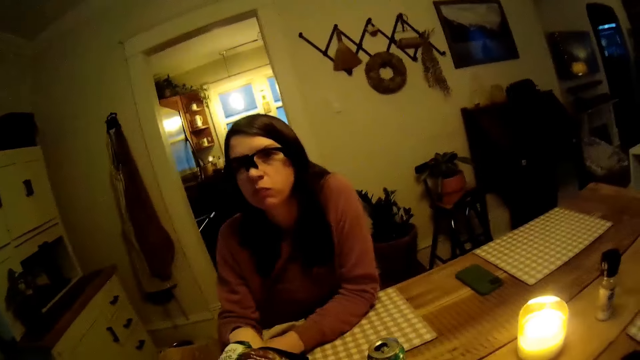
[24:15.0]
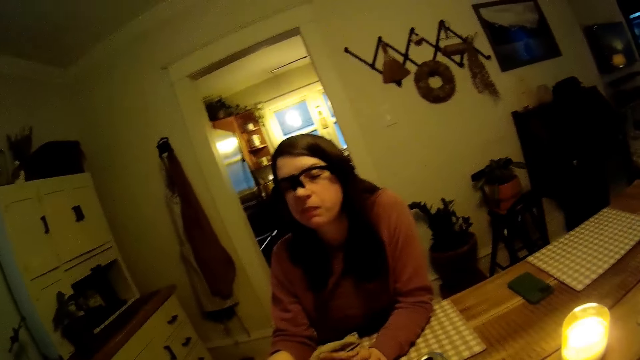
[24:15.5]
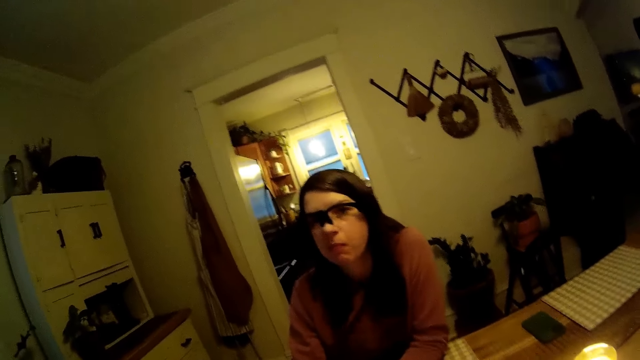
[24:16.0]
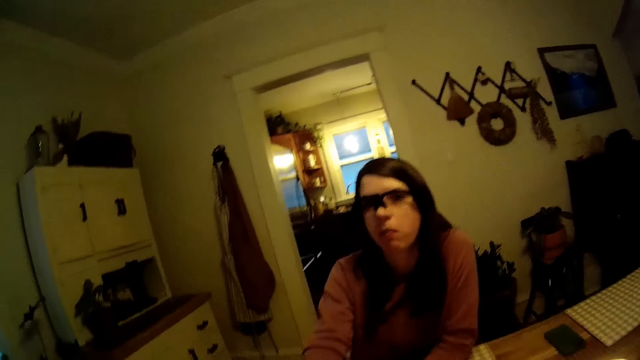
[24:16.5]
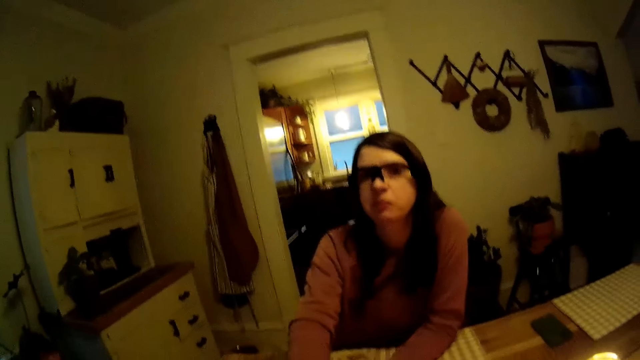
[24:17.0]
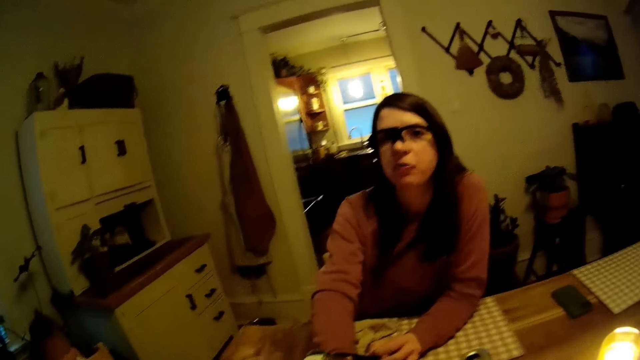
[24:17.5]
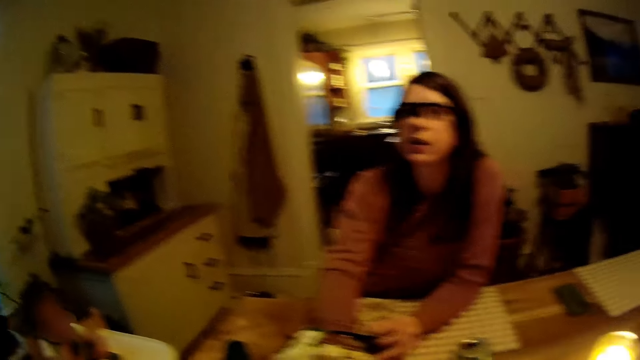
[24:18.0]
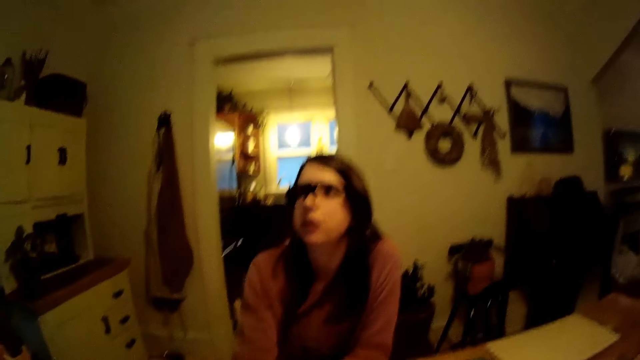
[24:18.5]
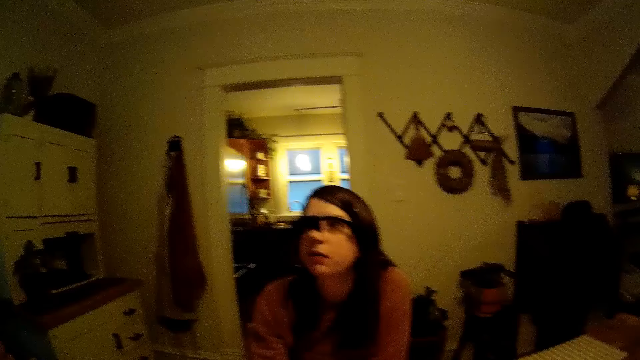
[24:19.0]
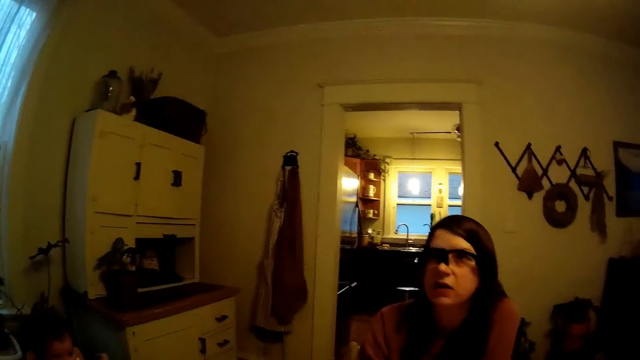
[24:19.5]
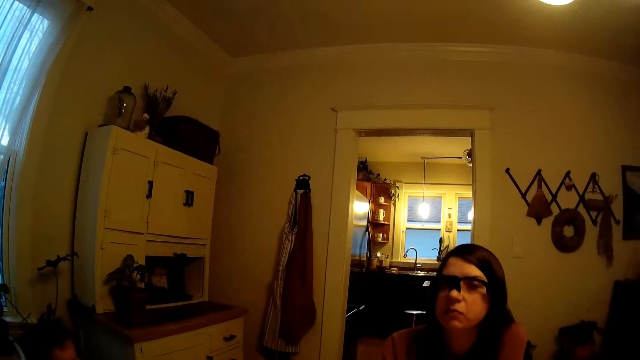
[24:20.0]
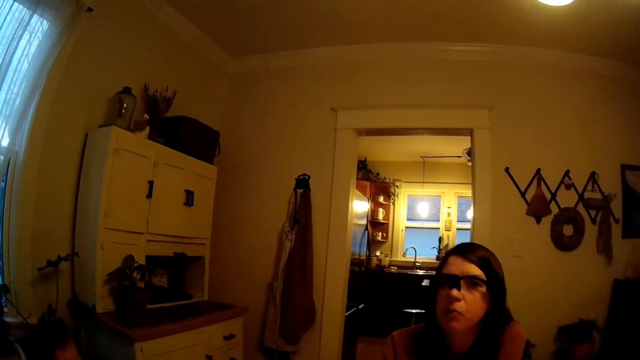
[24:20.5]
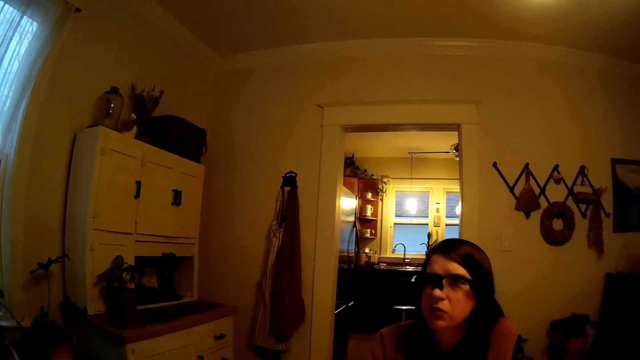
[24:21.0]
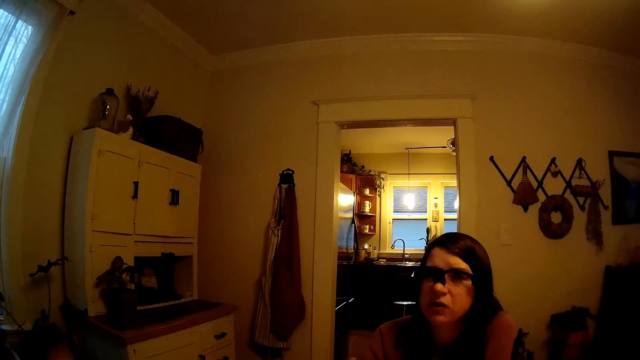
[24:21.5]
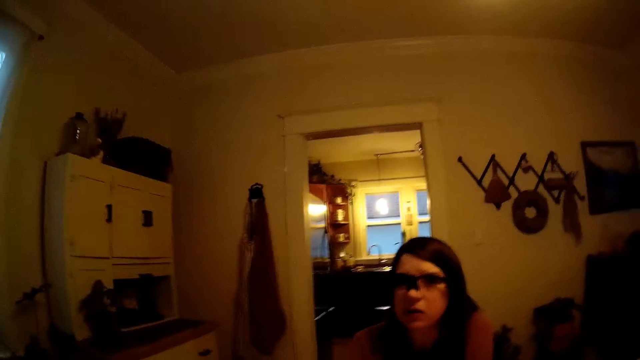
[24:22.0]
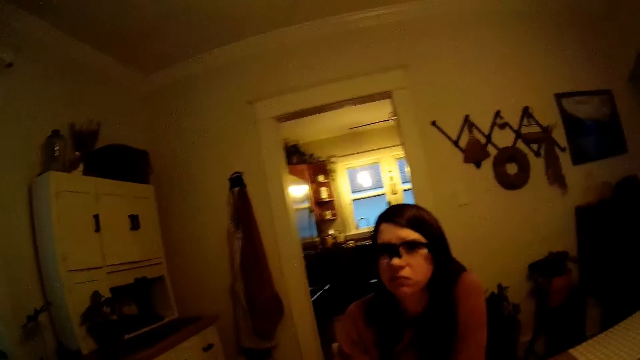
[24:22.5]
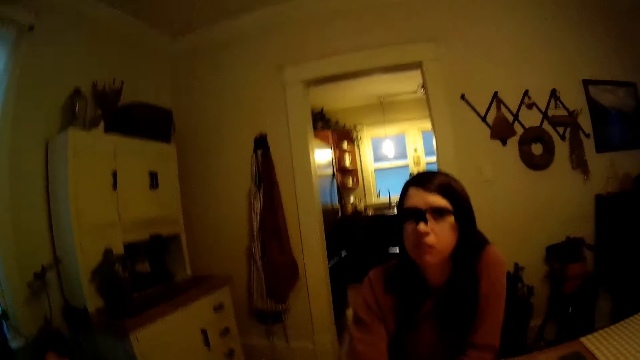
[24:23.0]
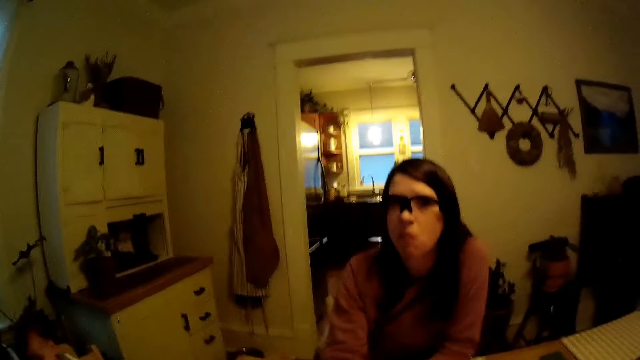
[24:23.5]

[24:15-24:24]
The woman puts her right hand in the pack of chips on the table.

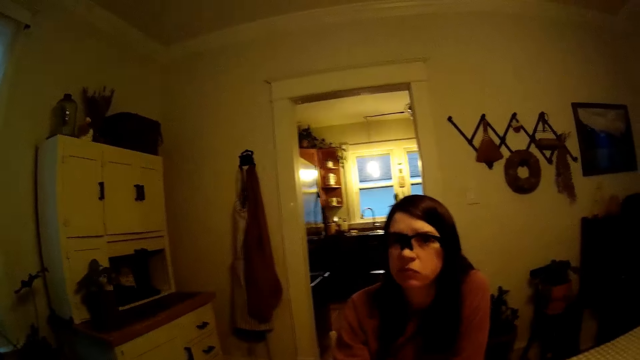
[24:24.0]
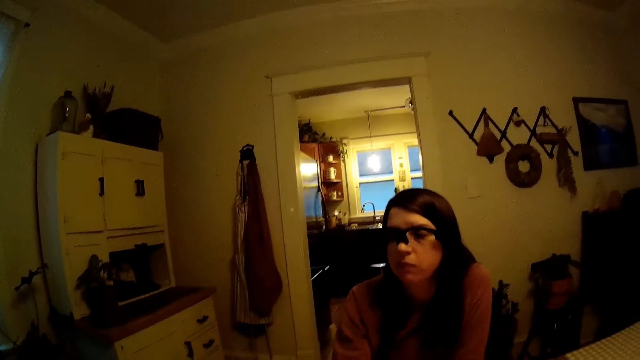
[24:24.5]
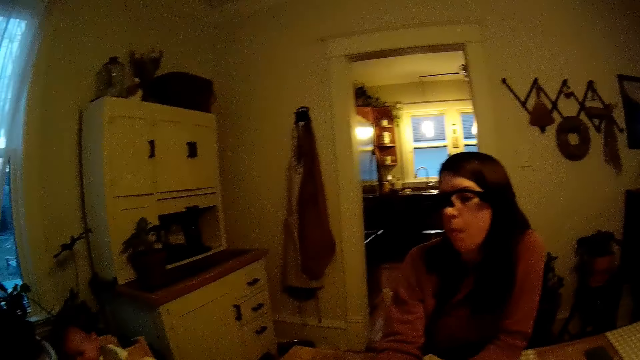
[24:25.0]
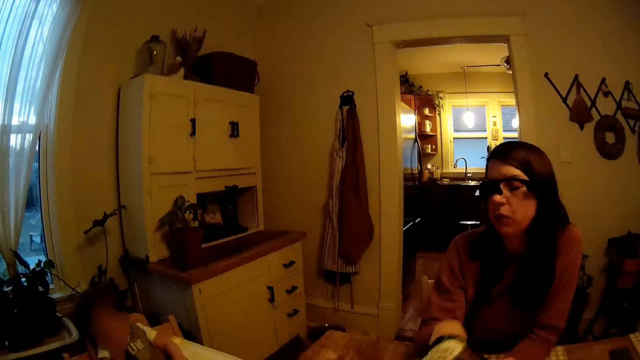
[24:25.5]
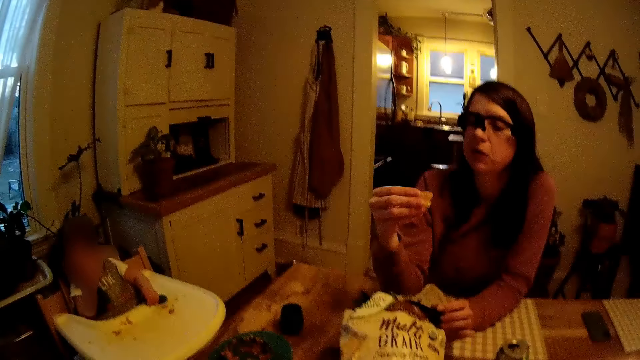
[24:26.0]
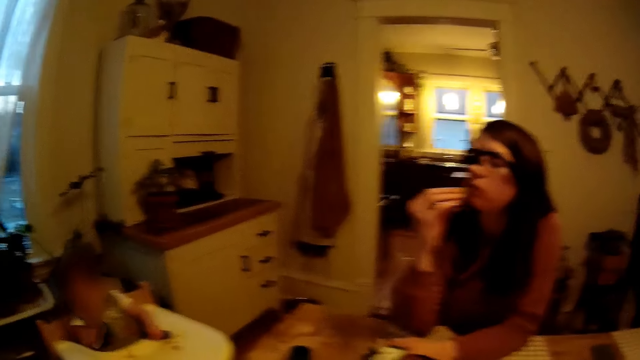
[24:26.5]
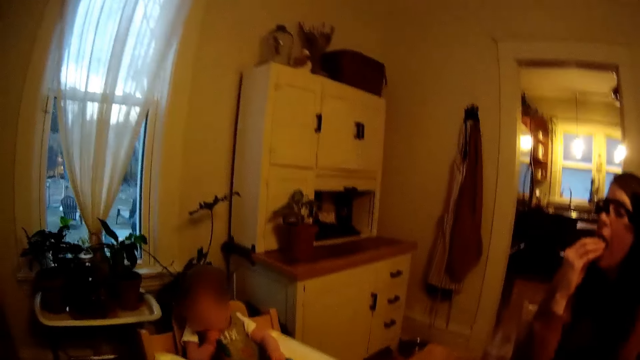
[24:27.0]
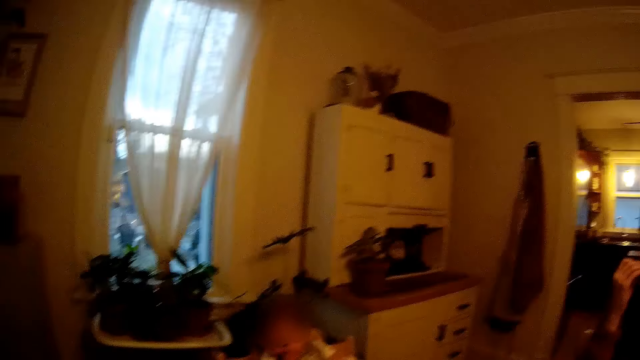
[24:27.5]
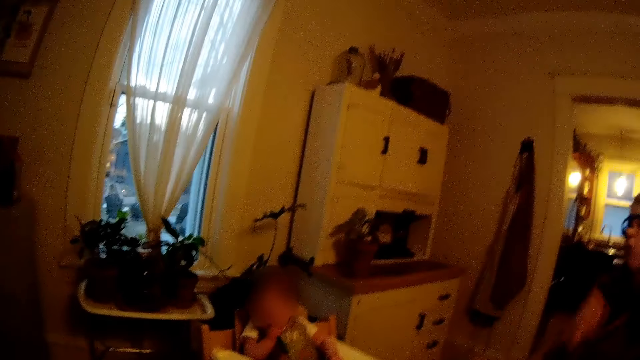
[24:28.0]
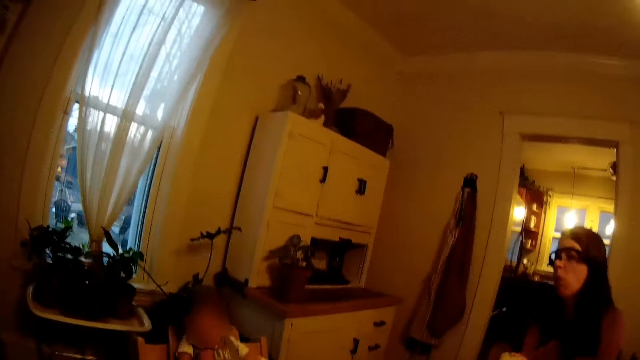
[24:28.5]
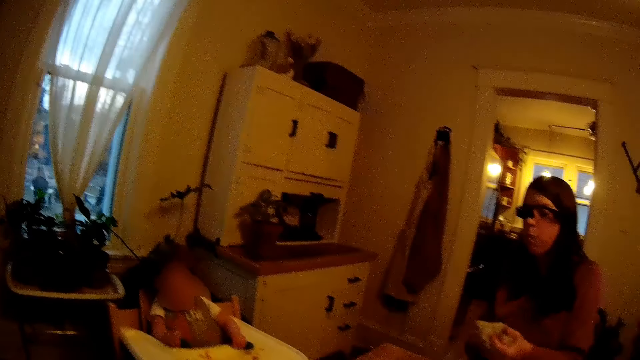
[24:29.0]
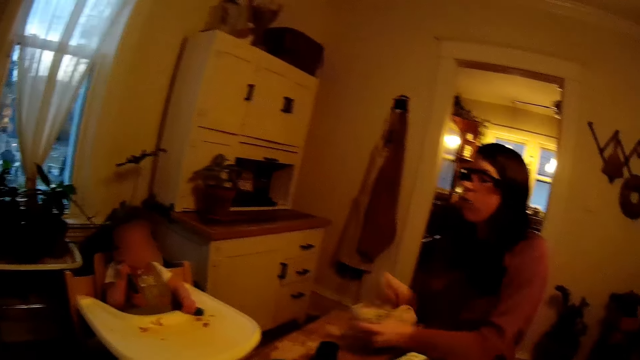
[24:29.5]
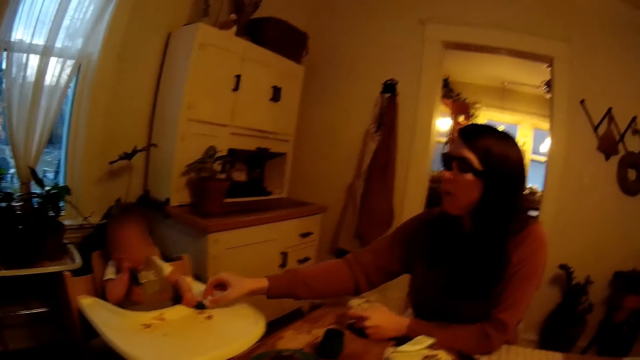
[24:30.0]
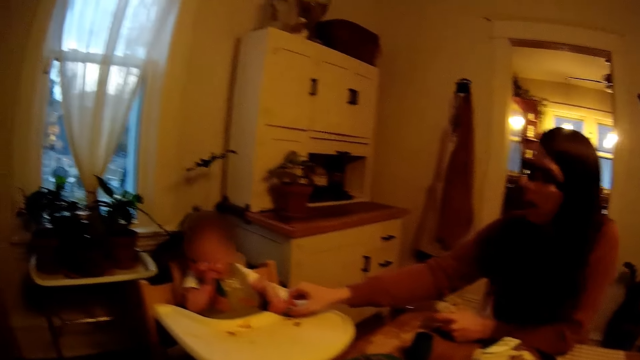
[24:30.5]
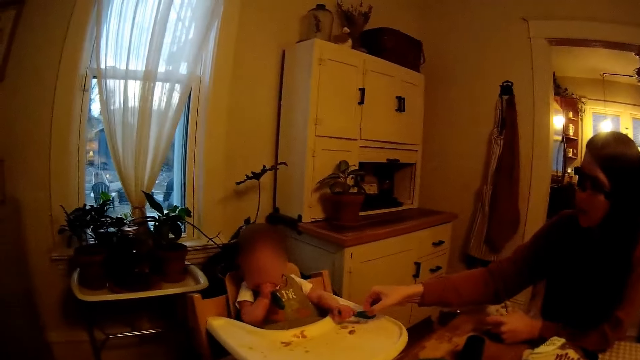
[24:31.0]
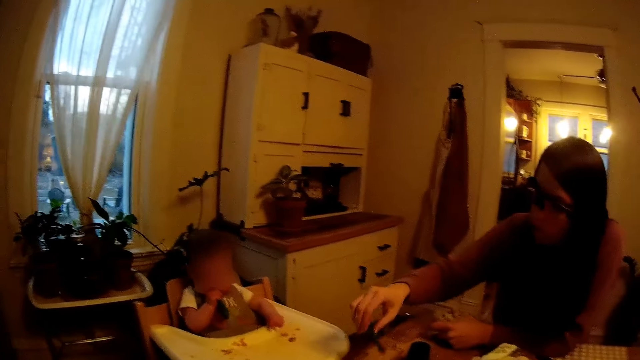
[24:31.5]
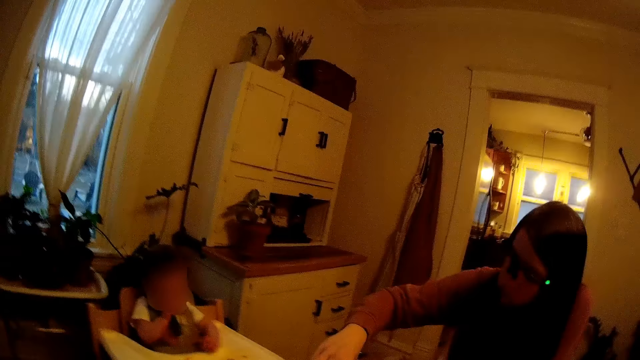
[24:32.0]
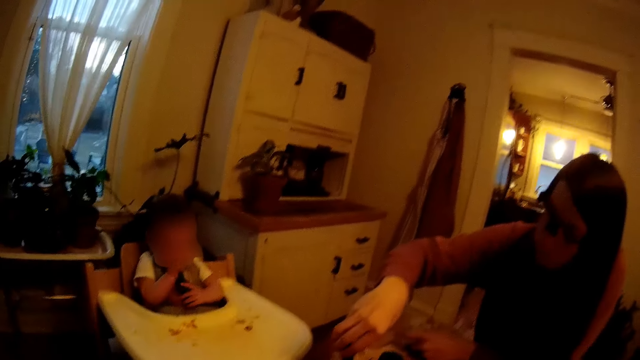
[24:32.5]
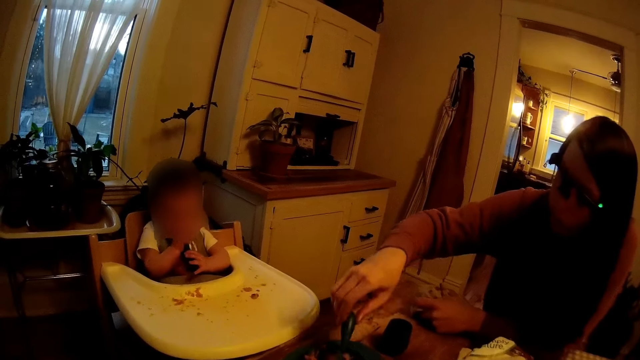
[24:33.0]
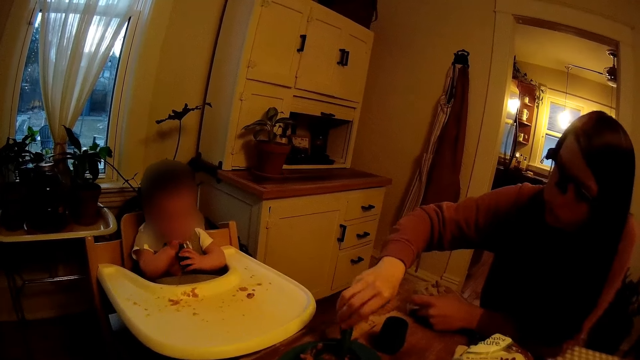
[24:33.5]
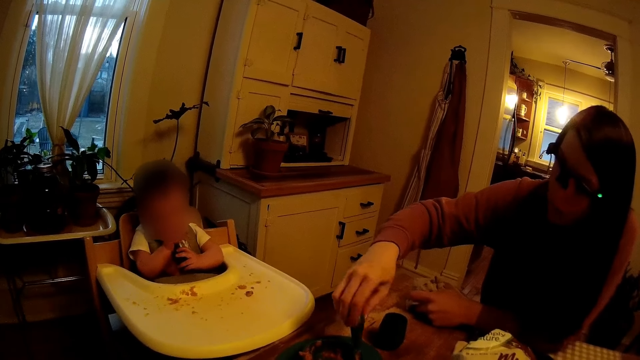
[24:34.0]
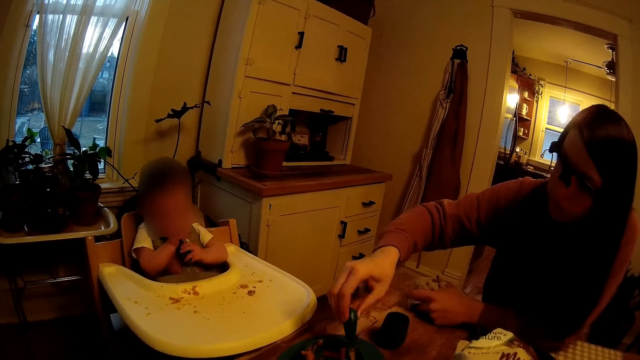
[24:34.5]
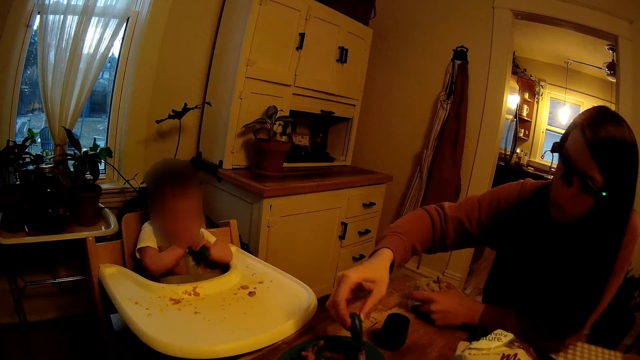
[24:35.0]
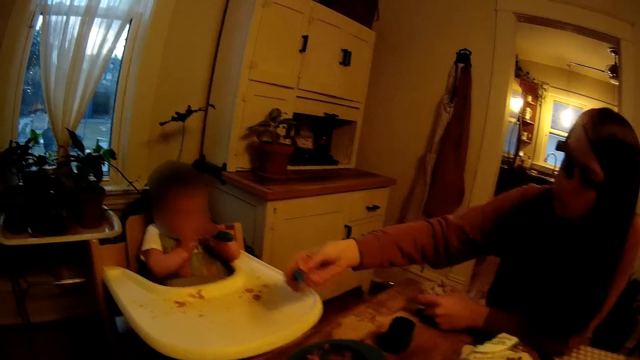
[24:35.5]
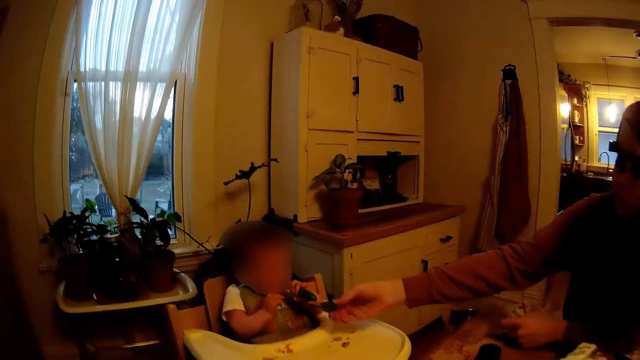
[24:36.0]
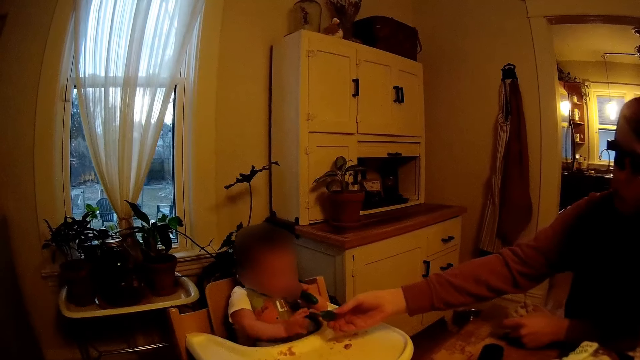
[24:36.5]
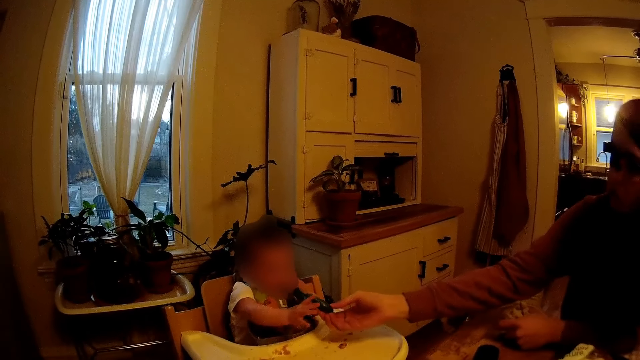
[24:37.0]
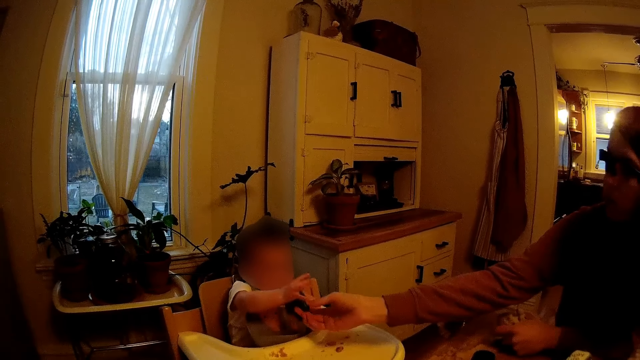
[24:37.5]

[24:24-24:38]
The woman holds the pack of chips on the table with her left hand, picks a chip from the pack of chips on the table with her right hand, places her left hand on the table and eats the chip in her right hand. She wipes her hands with the towel and holds the towel in her left hand. The baby puts a spoon in his mouth with his right hand. The woman places her left hand on the table. She takes a spoon from the baby with her right hand. She scoops cereal from the bowl on the table with the spoon in her right hand. She feeds the spoon of cereal to the baby with her right hand.
